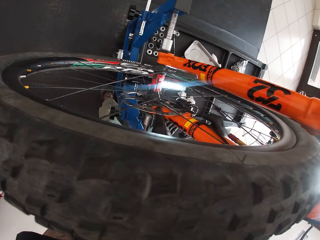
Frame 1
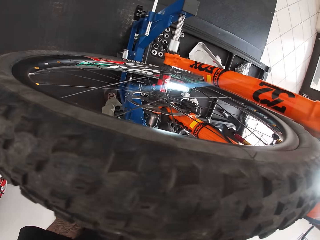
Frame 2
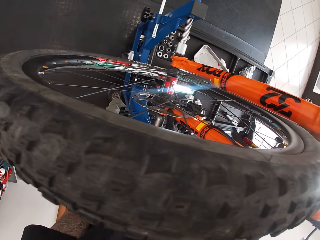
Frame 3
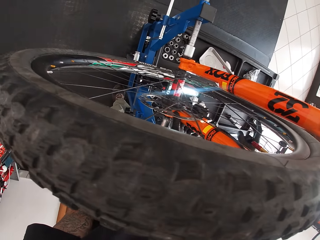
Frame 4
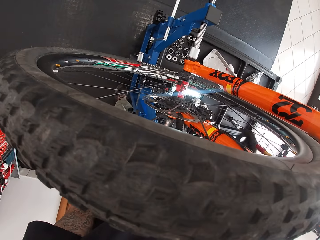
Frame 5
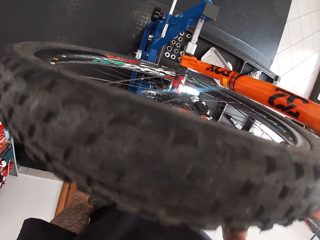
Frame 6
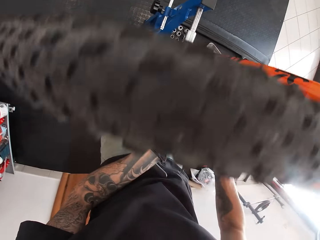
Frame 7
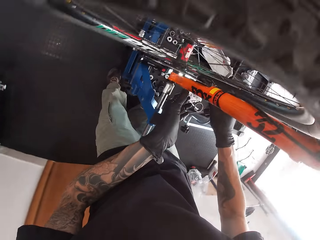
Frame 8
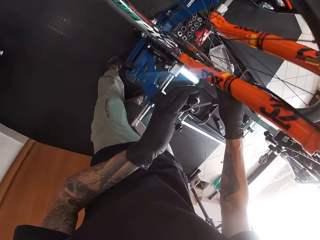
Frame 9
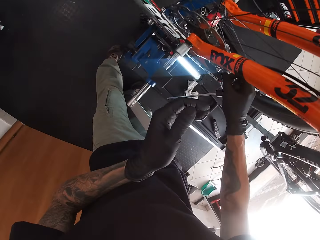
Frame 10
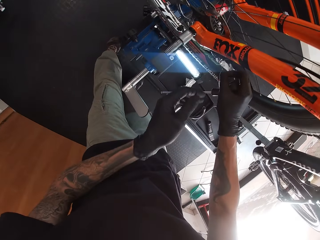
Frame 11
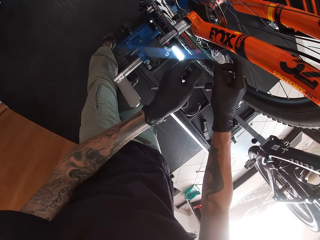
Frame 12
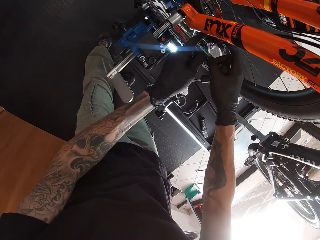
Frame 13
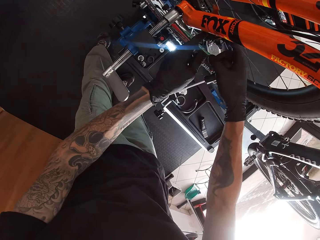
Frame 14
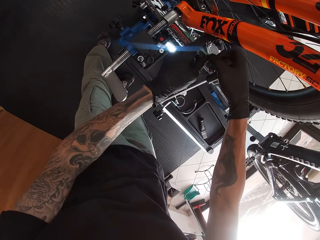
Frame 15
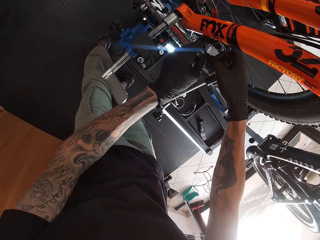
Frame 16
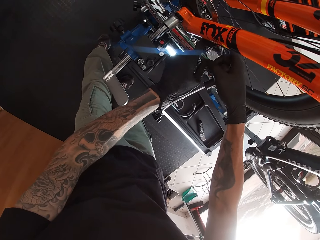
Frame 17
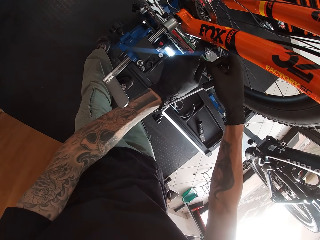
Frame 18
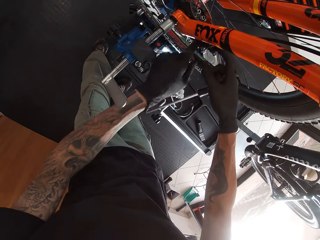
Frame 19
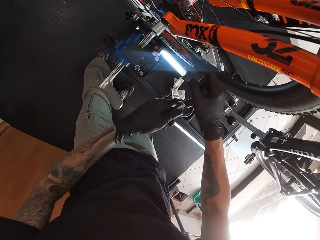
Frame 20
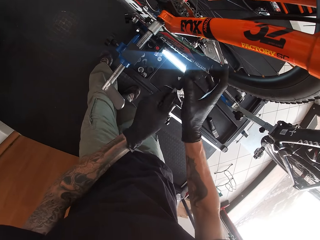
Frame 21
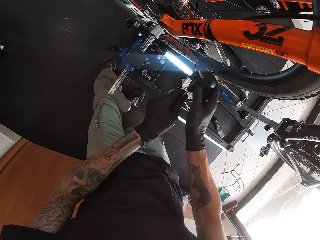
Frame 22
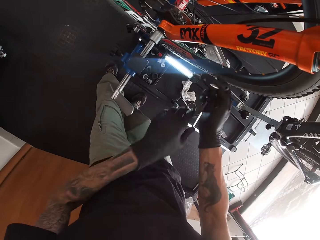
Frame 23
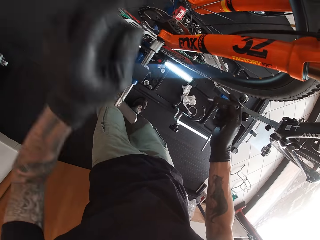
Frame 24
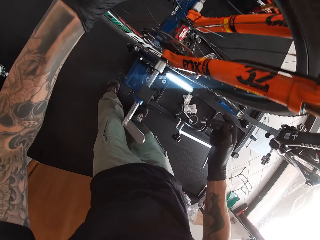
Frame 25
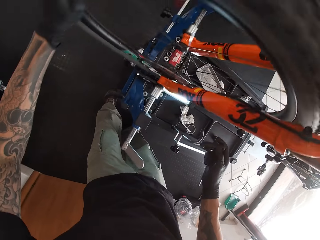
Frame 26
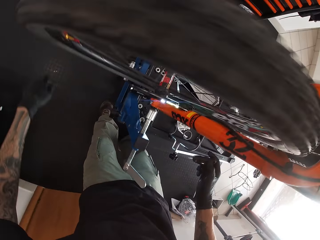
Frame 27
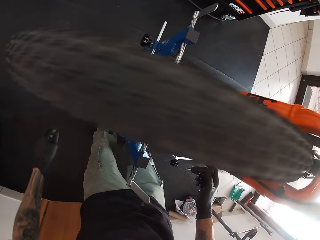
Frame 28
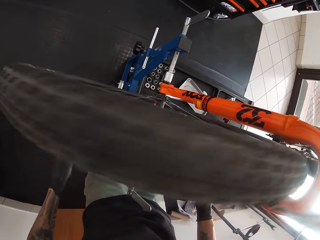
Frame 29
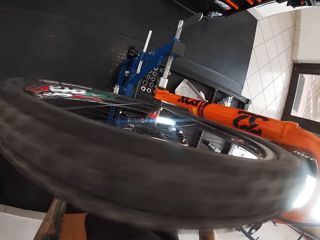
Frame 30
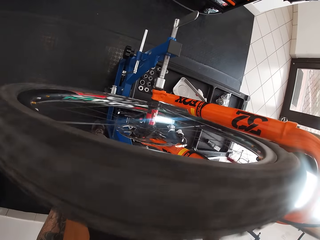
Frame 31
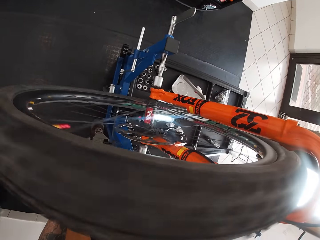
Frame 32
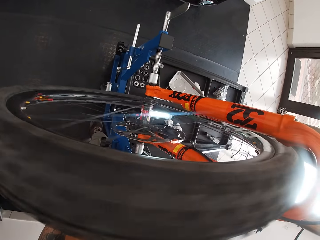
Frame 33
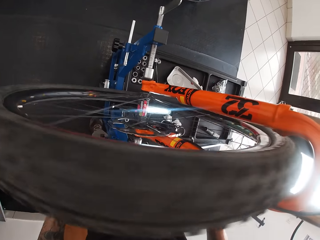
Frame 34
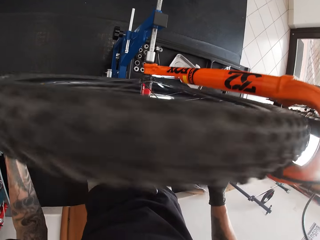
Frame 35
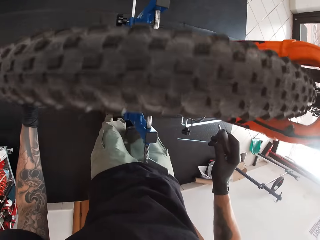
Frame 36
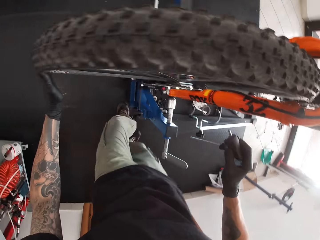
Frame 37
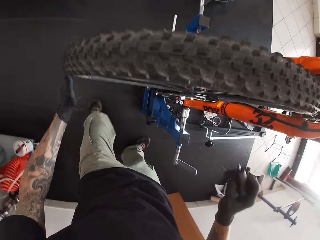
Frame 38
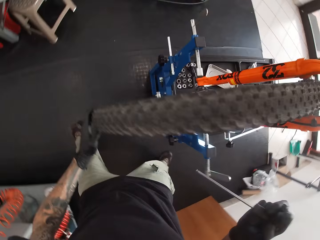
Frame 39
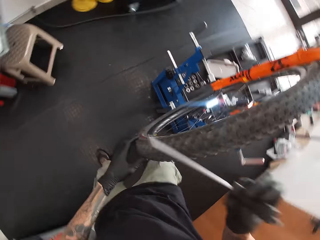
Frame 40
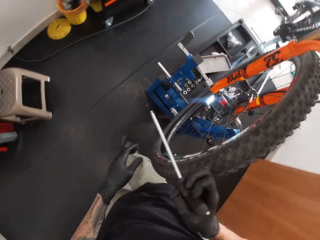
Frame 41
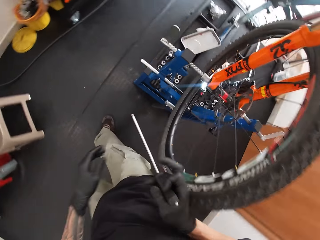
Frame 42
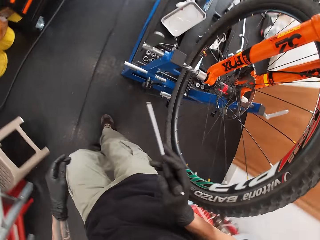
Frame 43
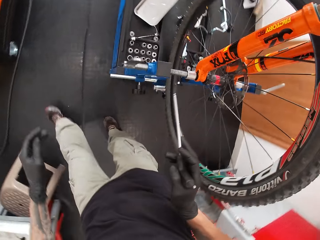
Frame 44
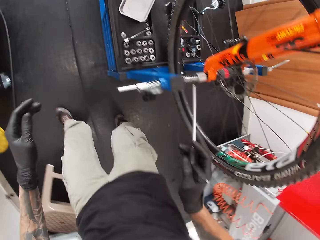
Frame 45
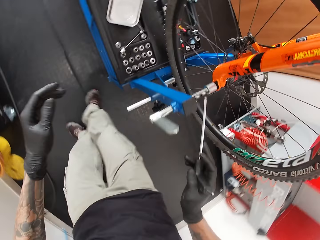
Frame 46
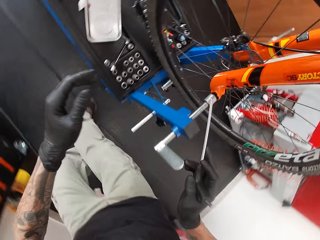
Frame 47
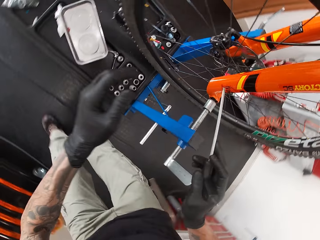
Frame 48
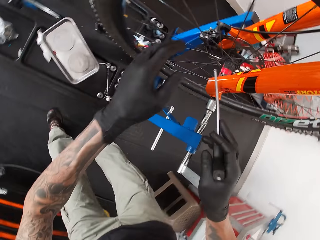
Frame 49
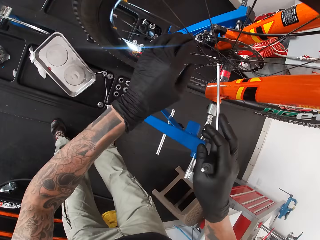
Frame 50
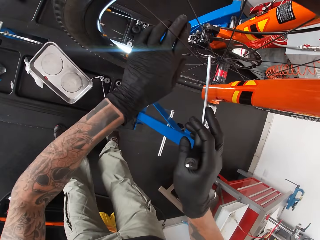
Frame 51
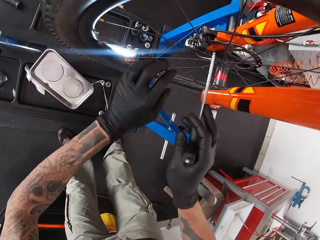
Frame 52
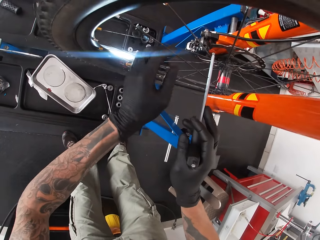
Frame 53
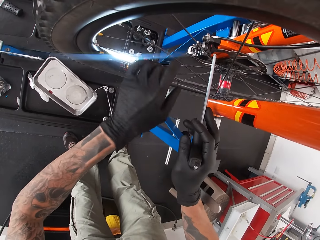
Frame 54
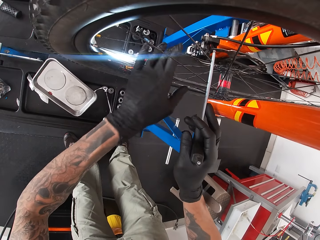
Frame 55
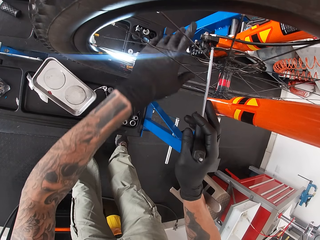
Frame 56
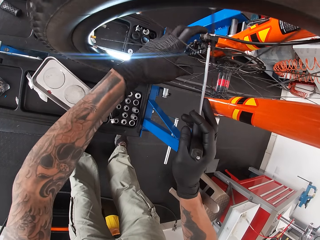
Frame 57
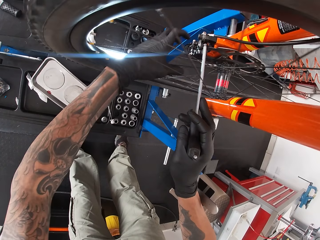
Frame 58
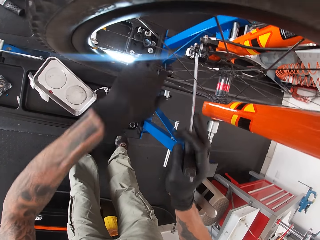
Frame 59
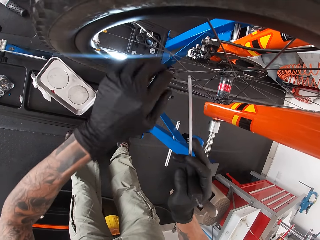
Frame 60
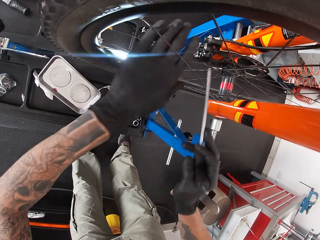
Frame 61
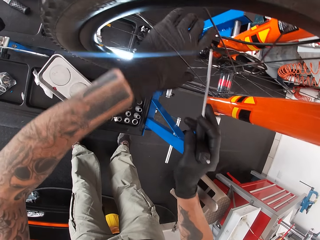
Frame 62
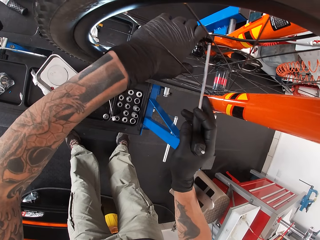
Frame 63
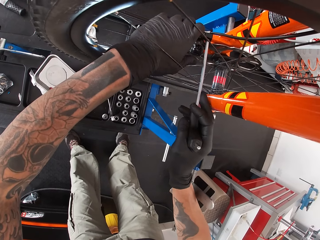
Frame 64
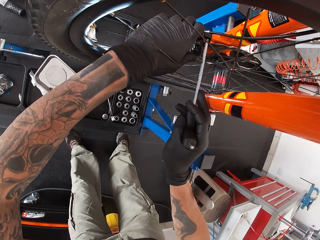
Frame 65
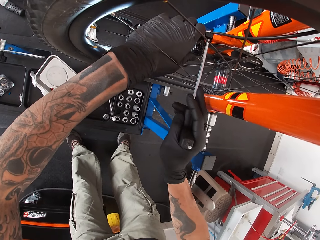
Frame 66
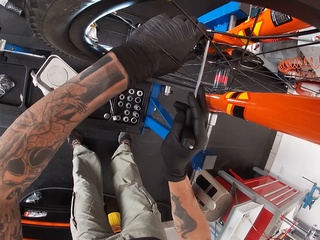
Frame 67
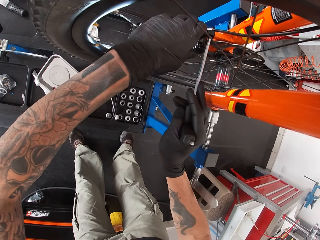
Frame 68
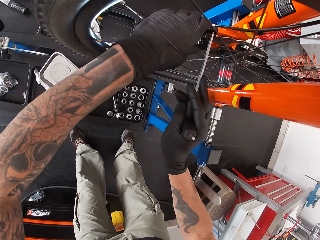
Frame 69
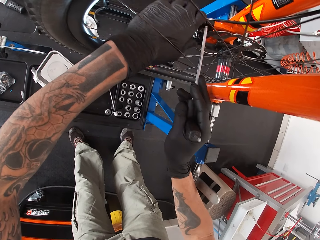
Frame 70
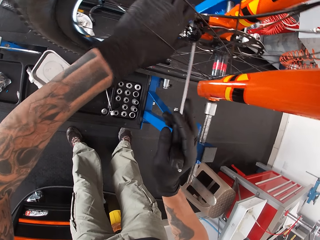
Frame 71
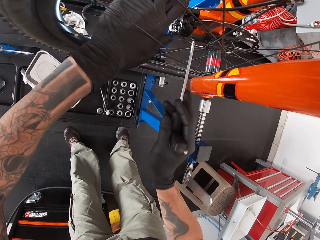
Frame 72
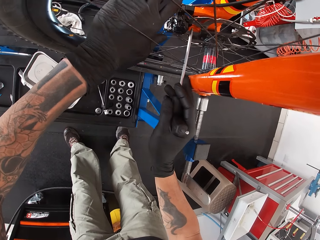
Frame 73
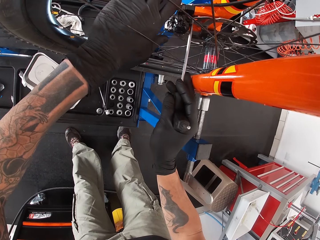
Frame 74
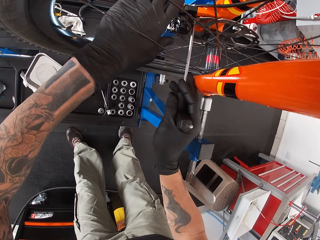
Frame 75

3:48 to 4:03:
The camera wearer turns the bicycle tyre with his left hand. He walks round the bicycle. He repairs the bicycle. He tightens the bolt on the bicycle wheel hub with the T spanner in his right hand.

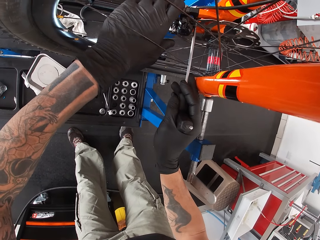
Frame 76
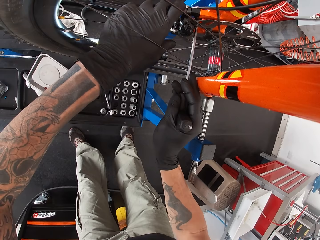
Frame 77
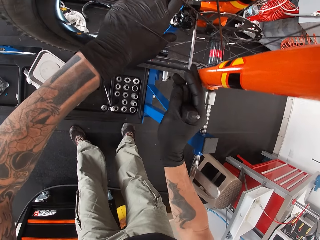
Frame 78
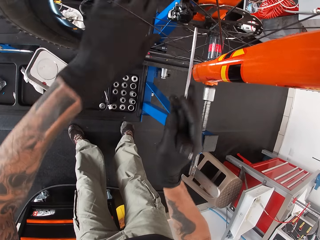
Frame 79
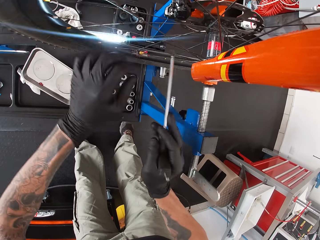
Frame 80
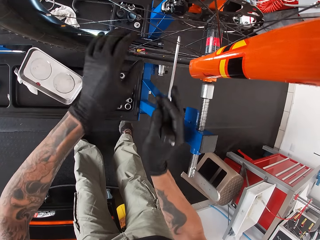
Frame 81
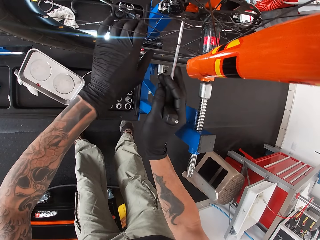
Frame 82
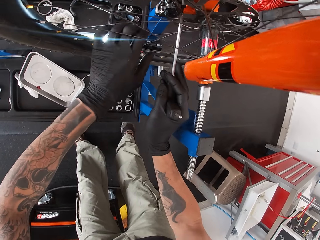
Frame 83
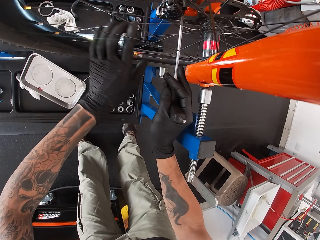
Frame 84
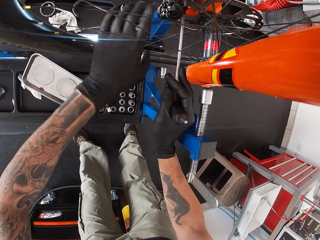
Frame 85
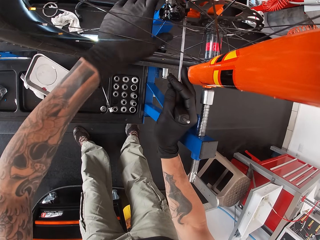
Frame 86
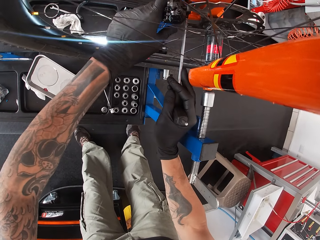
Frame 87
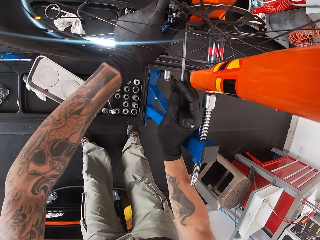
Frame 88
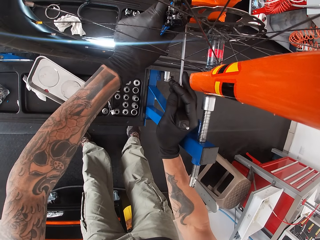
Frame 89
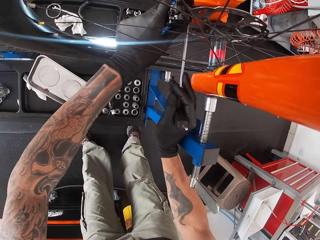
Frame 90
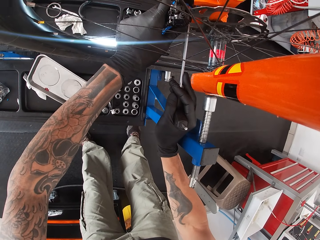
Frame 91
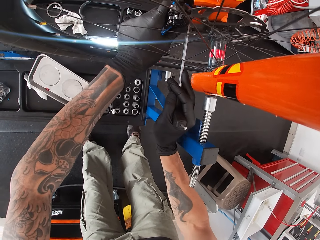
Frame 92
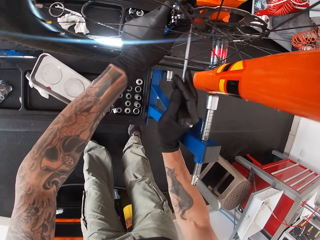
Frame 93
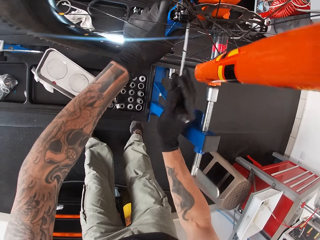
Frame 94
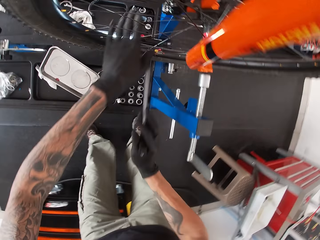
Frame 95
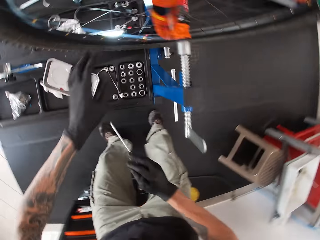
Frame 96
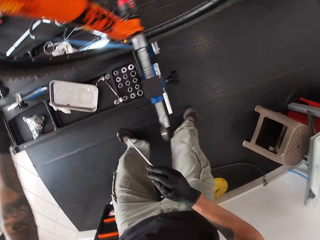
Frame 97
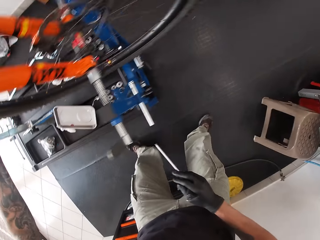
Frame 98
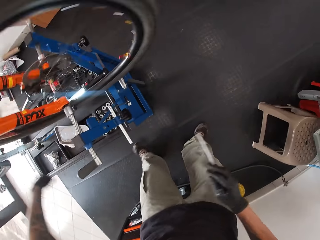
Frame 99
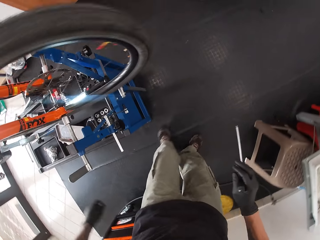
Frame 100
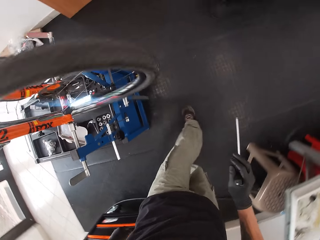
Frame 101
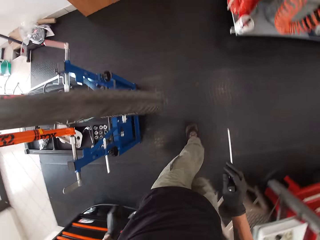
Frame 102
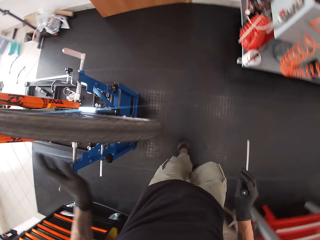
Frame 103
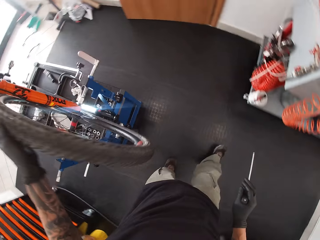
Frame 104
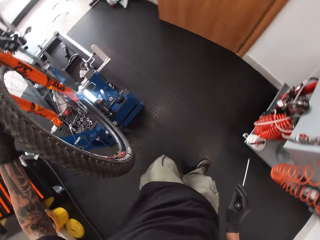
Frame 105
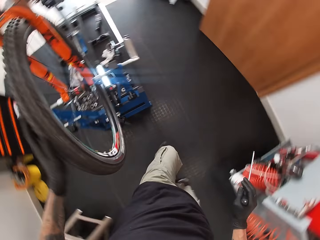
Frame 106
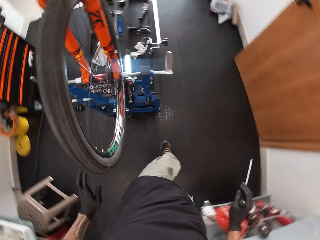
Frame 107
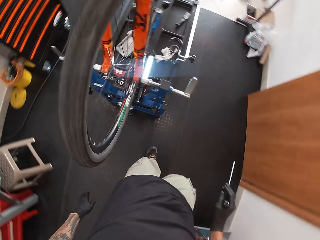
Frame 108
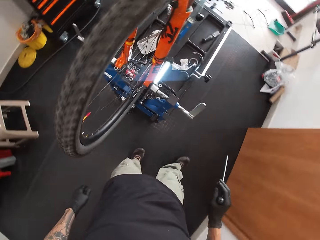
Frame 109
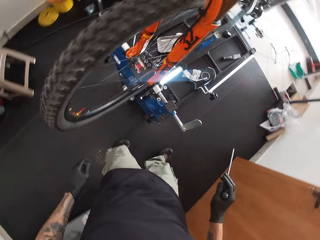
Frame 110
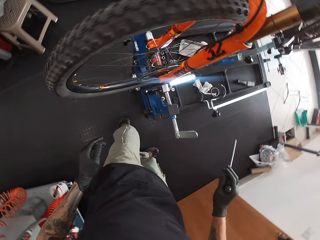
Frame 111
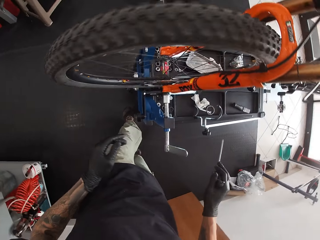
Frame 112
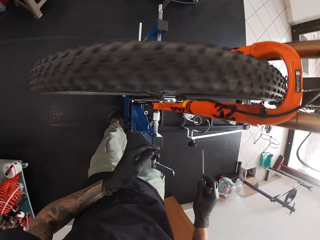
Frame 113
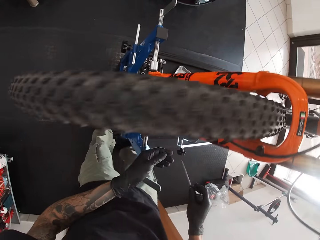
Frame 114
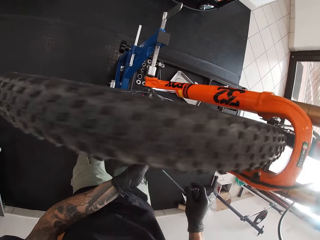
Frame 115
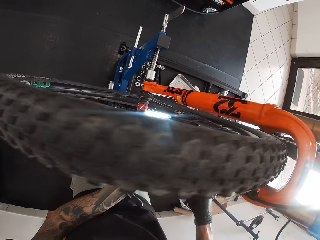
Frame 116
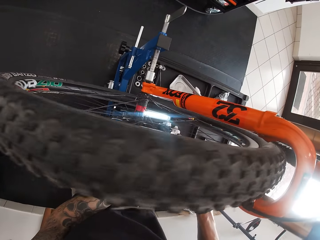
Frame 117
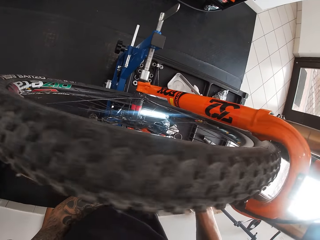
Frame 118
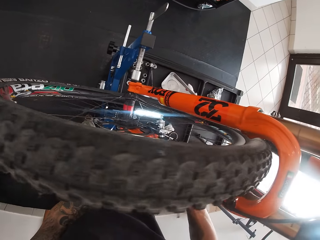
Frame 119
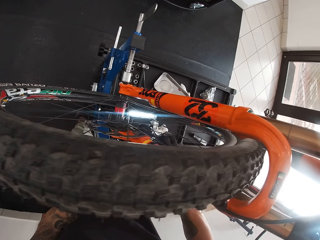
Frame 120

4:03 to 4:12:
The camera wearer spins the wheel. He walks around. He turns the bicycle tyre with his left hand.
